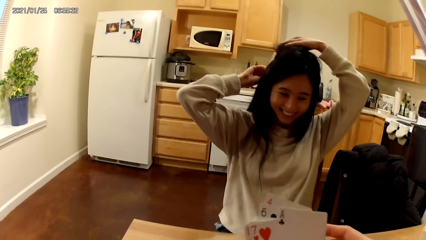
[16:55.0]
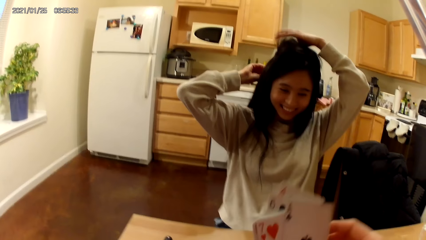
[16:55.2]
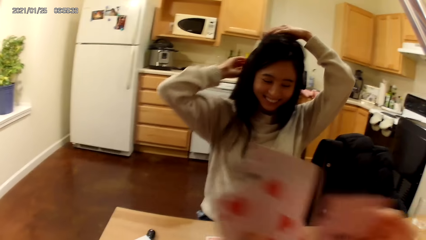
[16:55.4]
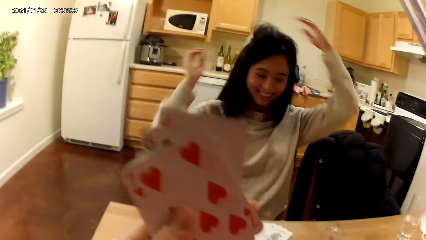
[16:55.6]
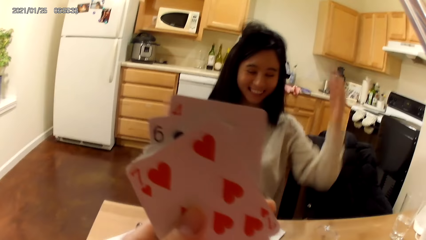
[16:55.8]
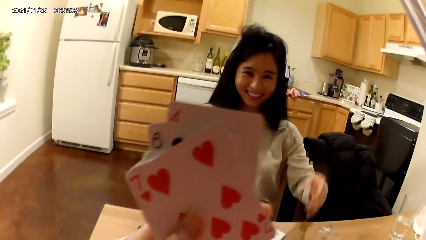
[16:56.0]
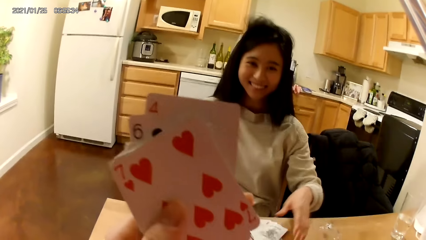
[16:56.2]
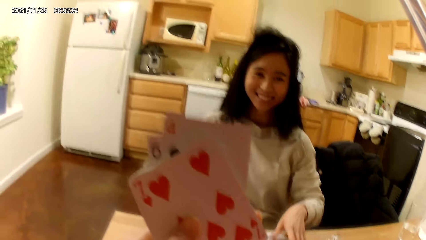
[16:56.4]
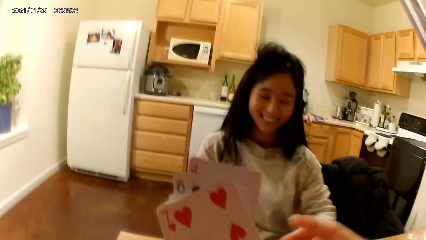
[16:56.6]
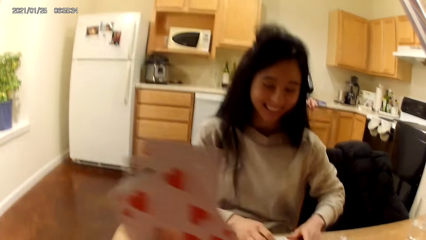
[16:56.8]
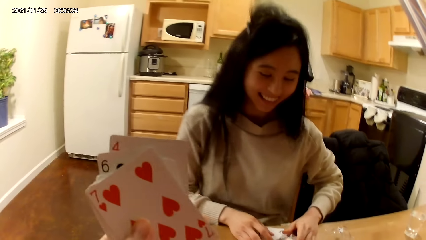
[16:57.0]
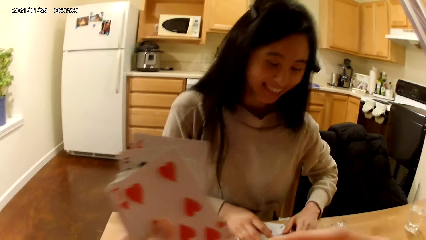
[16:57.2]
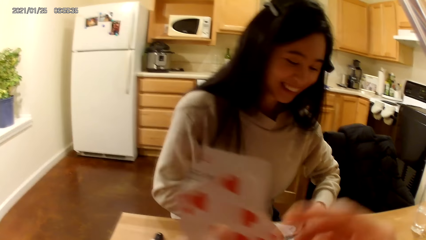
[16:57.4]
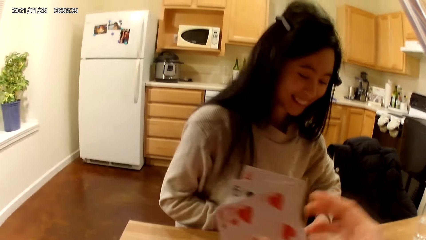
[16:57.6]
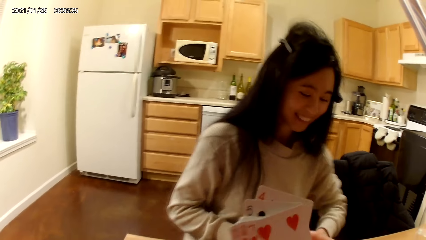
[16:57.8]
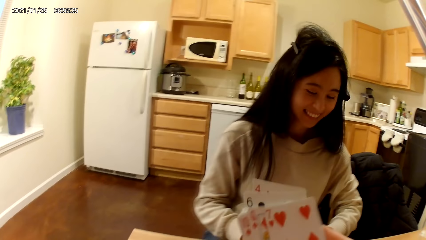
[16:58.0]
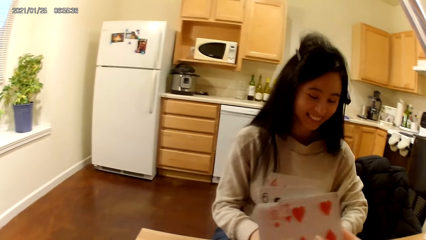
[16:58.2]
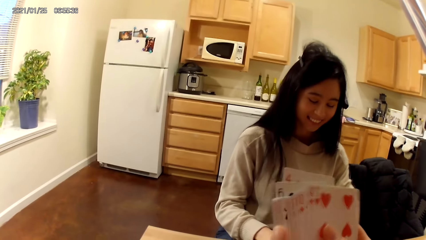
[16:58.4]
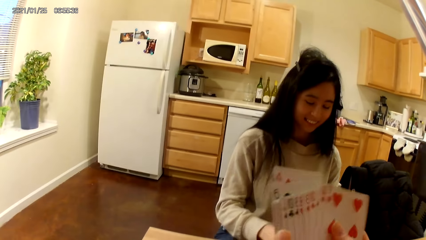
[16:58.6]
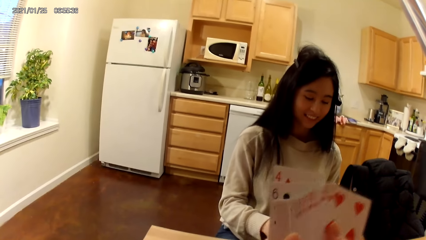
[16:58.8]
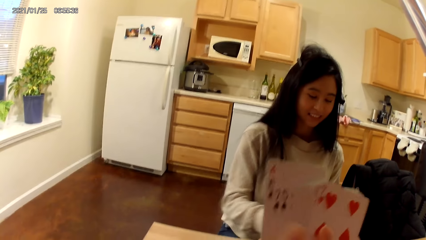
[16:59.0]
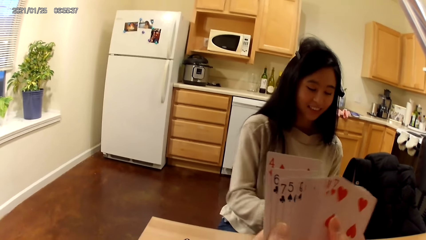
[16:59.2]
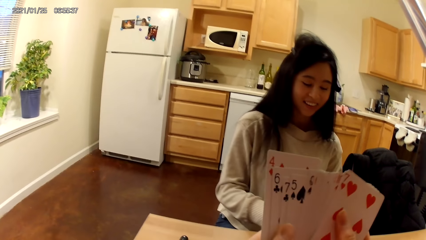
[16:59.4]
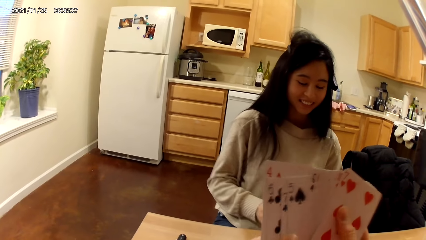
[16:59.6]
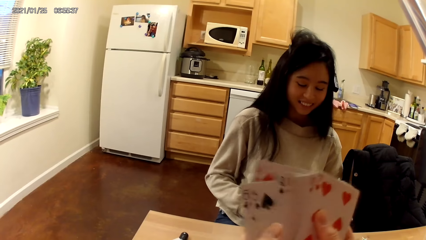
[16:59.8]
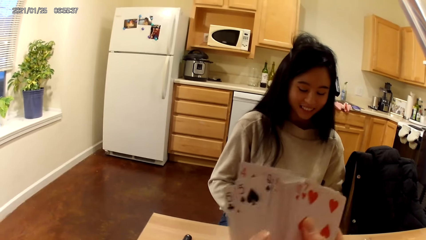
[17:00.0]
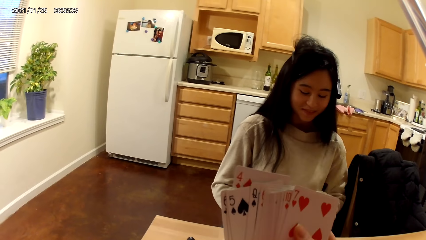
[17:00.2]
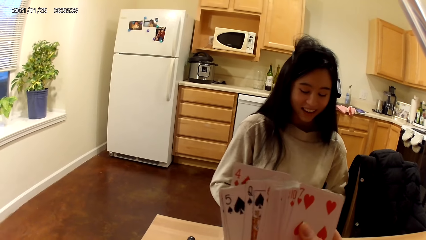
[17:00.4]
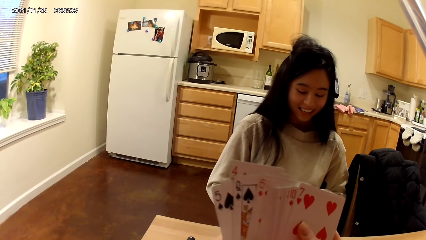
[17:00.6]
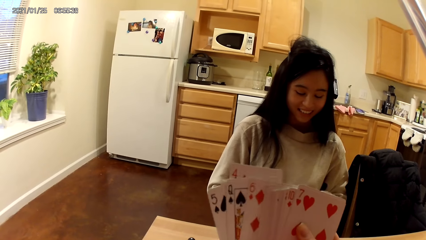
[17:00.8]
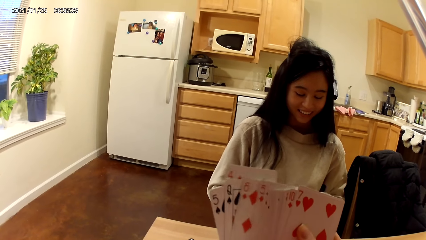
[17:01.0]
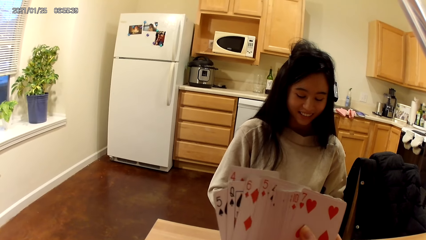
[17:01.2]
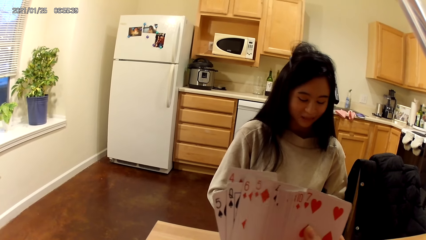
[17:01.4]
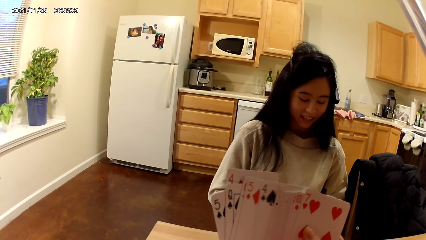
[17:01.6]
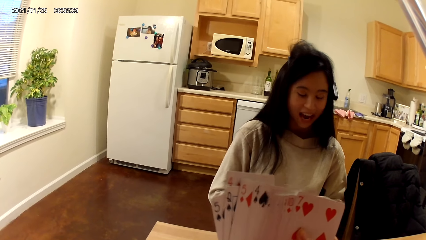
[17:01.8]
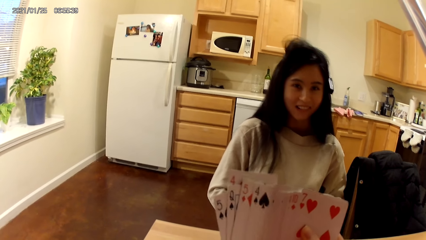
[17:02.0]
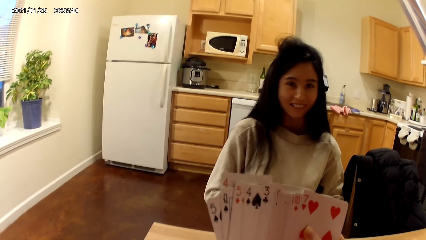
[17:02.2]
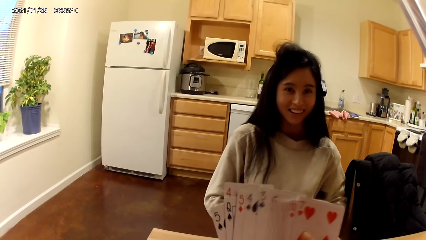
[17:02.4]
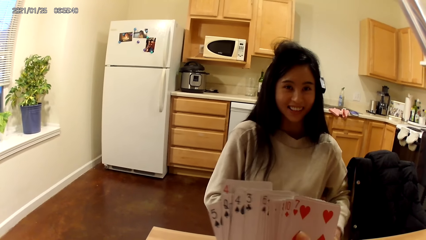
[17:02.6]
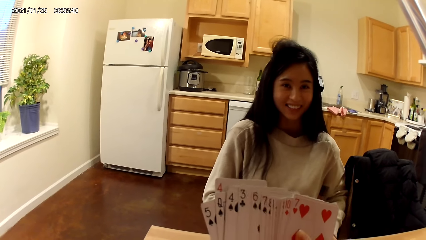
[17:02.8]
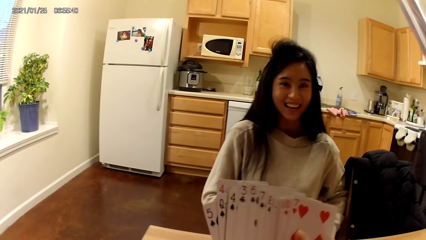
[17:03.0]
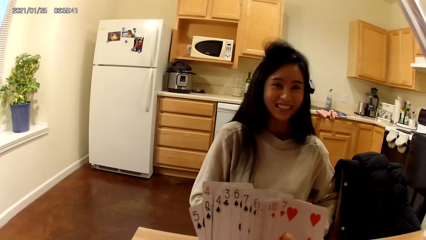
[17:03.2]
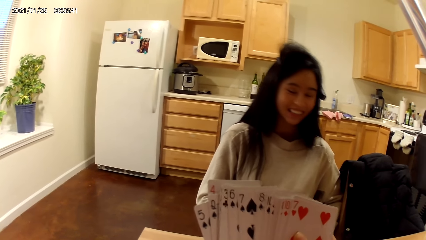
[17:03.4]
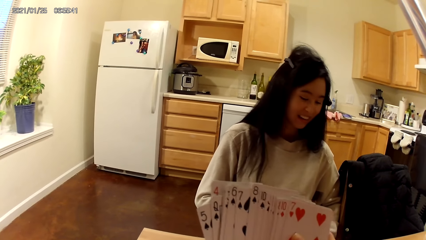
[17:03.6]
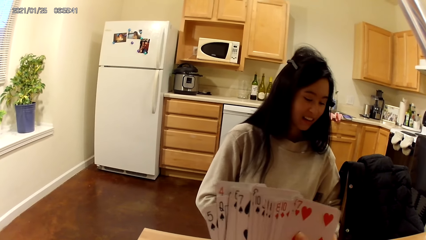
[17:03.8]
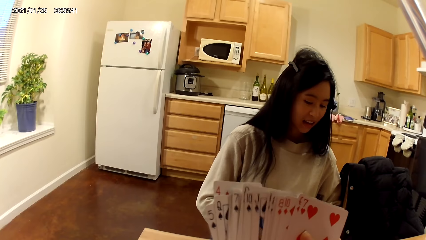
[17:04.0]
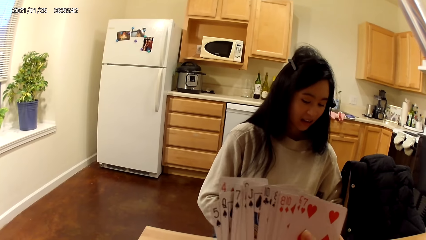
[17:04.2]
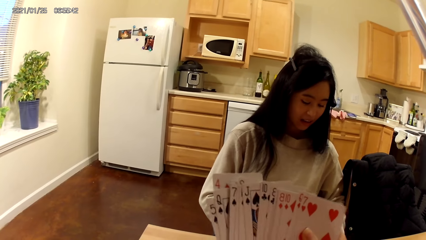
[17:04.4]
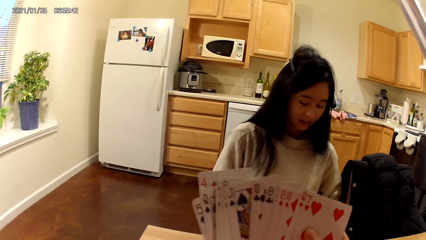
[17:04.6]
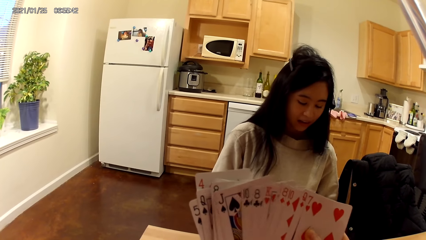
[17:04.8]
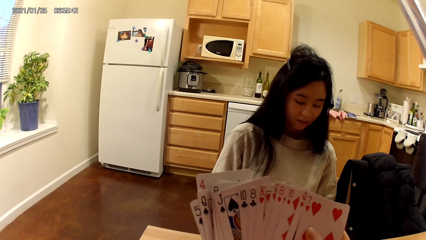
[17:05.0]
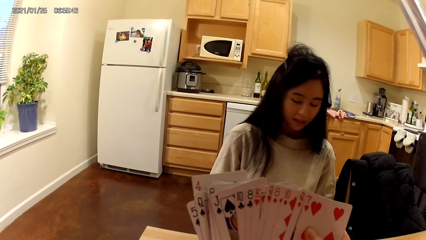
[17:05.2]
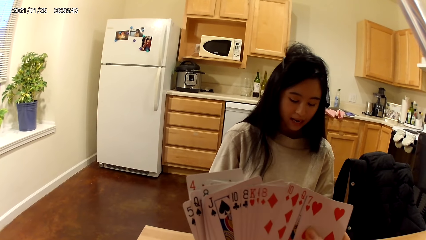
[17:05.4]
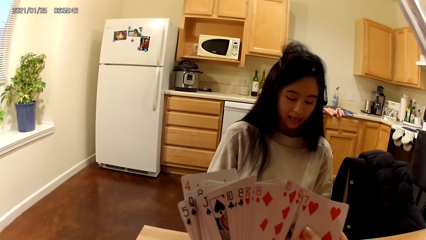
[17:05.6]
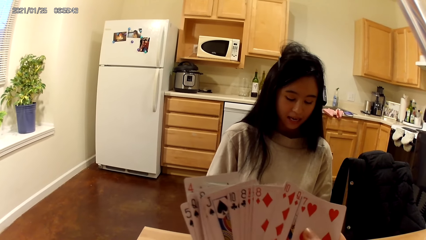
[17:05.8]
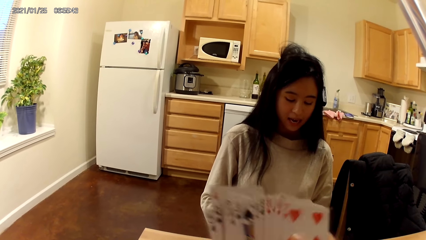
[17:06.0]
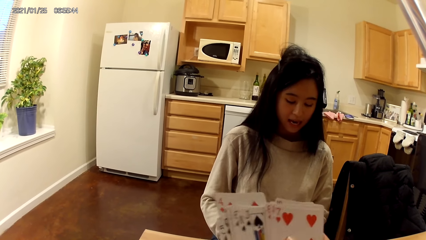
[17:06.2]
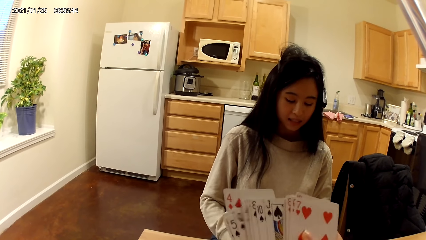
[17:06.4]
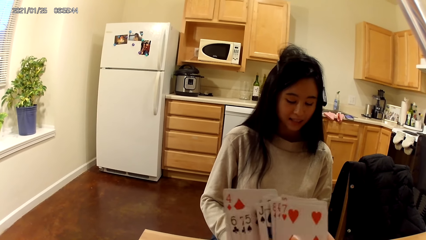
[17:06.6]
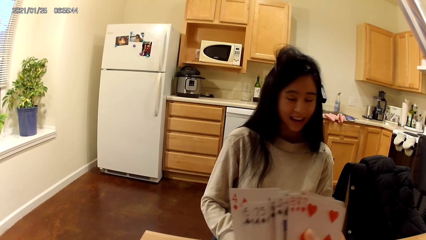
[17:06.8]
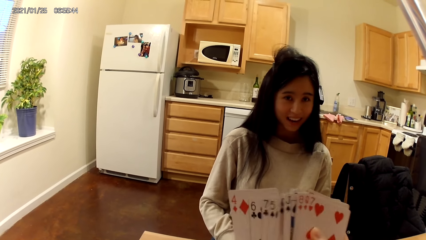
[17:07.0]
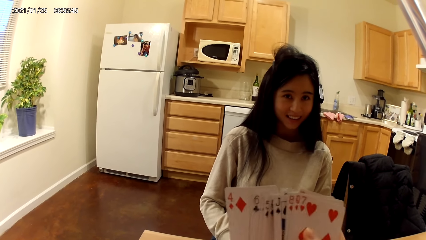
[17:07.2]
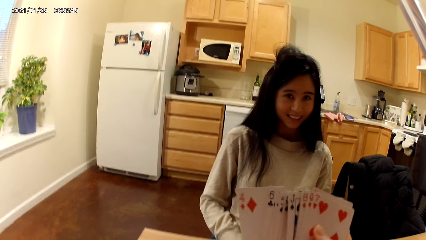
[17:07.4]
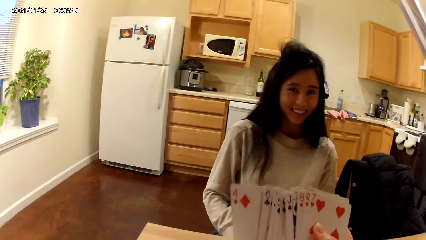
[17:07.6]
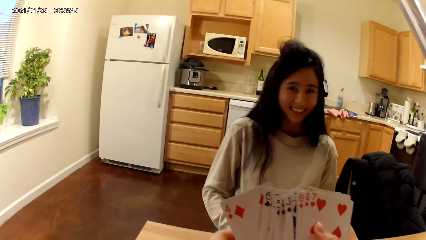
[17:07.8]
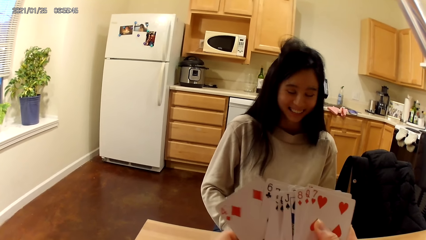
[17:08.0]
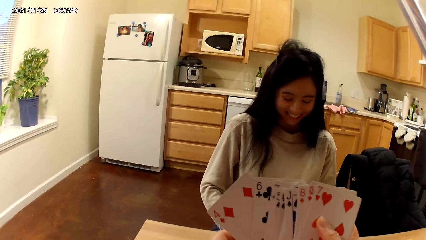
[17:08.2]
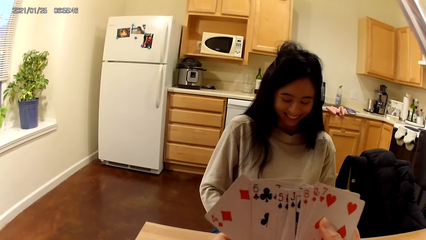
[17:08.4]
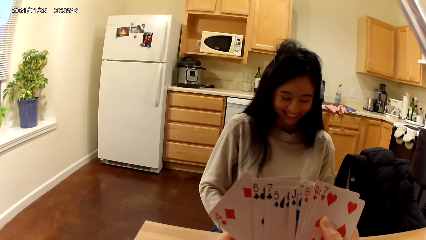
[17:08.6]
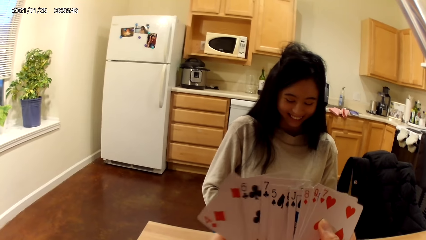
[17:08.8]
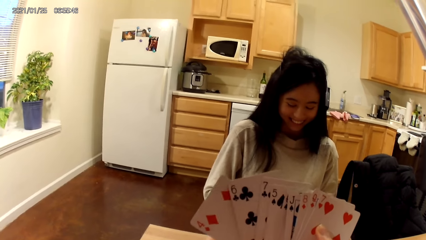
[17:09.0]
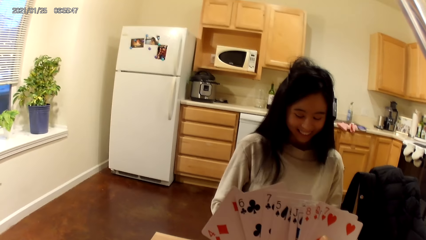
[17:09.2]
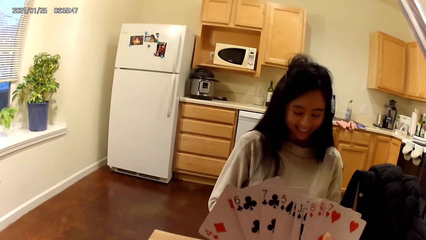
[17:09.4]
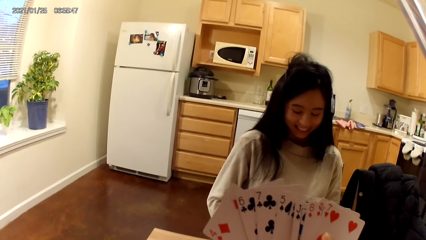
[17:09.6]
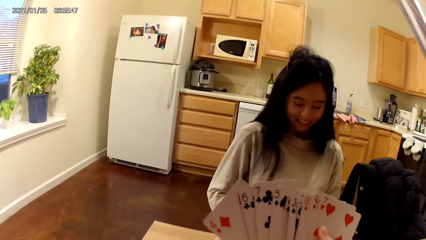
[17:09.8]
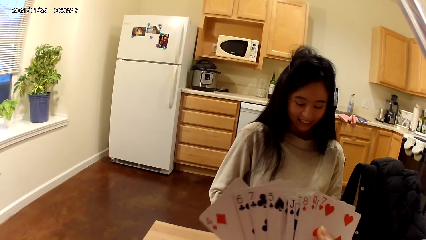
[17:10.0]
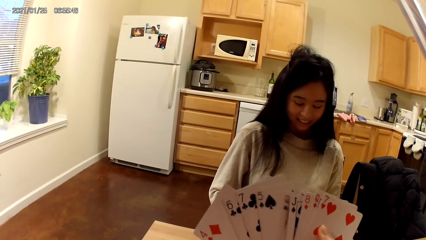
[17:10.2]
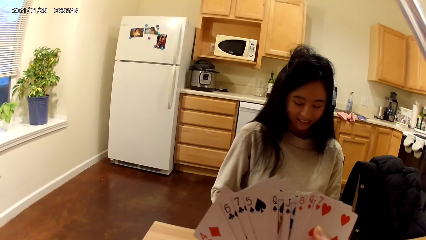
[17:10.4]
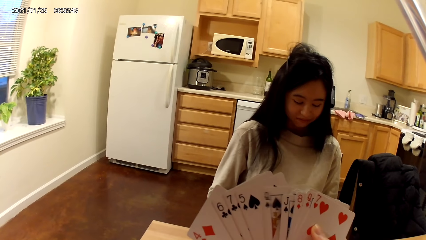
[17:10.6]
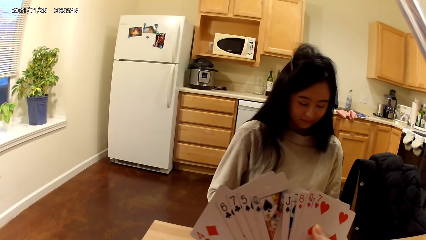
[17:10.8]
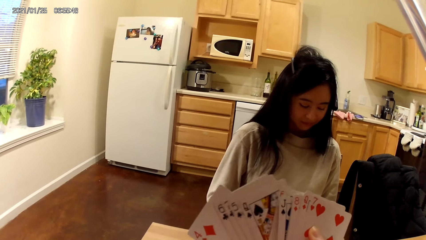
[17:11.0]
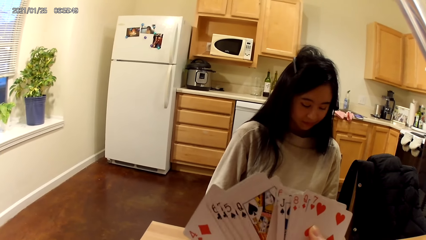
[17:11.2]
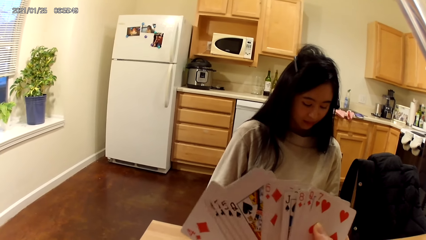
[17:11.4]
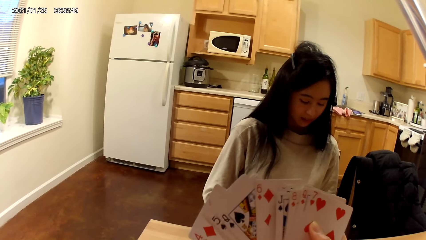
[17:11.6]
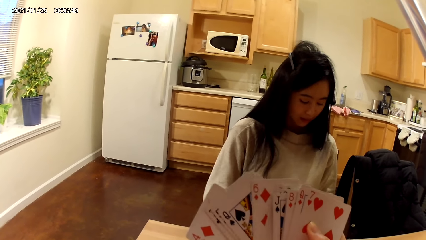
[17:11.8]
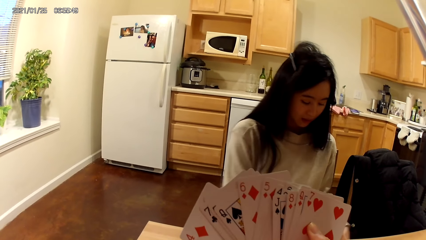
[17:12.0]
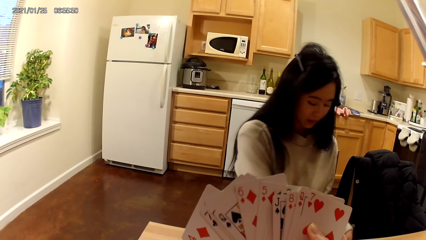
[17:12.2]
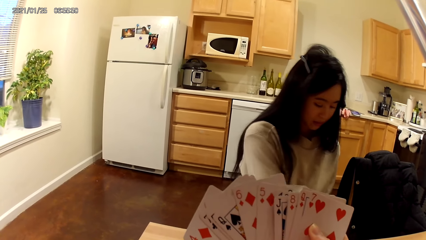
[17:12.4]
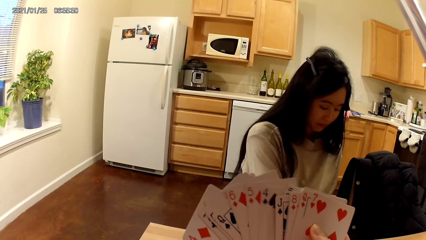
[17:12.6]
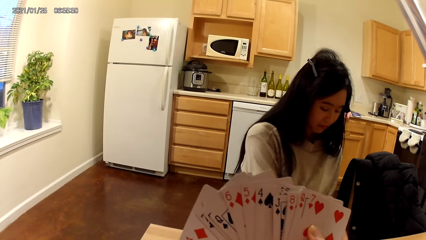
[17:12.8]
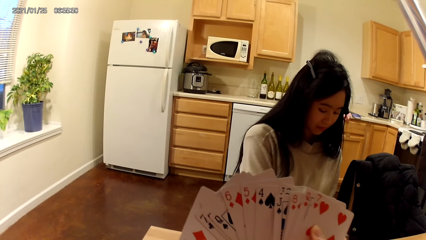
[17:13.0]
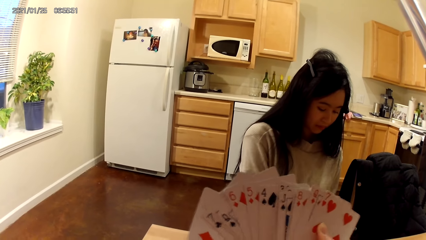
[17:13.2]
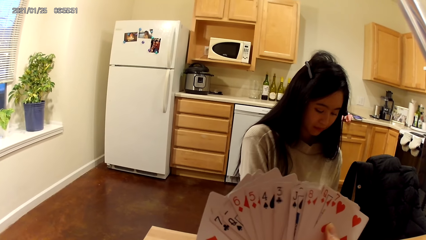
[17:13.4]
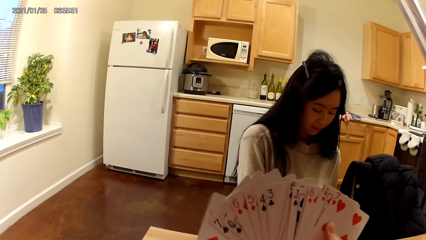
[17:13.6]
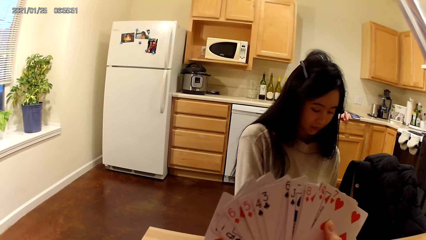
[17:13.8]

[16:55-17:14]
A woman touches her hair with her hands. The camera wearer holds playing cards with a hand. They move the playing cards with their hands.
